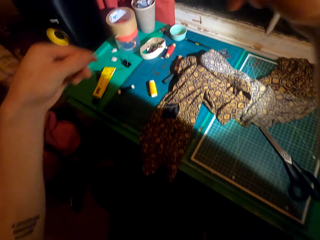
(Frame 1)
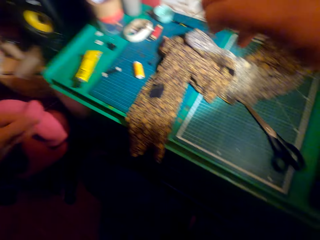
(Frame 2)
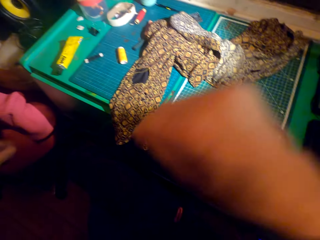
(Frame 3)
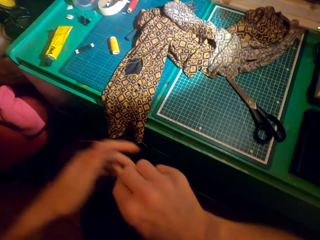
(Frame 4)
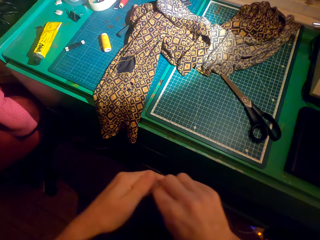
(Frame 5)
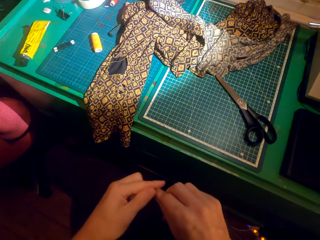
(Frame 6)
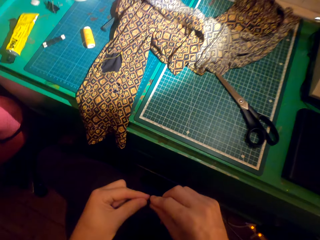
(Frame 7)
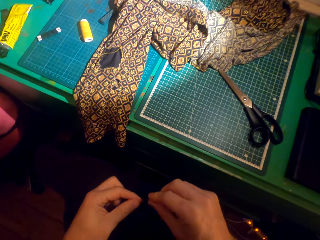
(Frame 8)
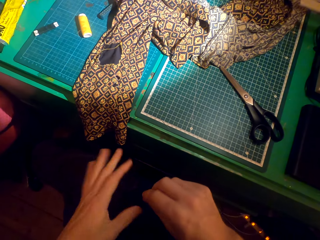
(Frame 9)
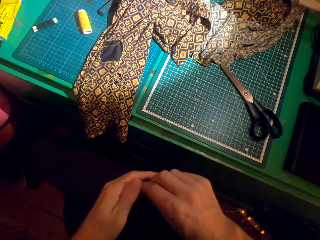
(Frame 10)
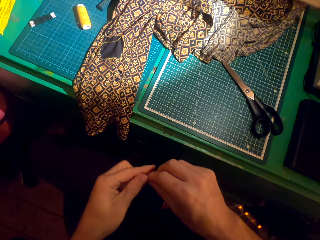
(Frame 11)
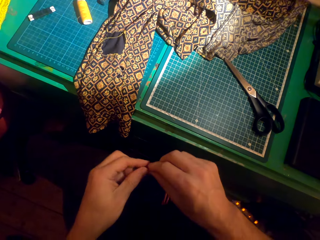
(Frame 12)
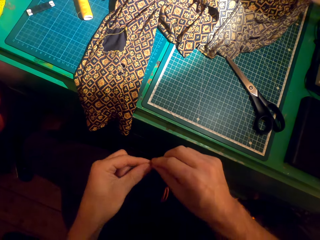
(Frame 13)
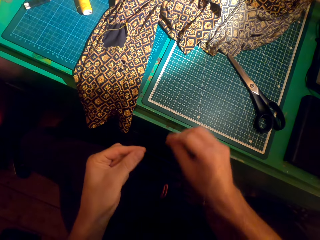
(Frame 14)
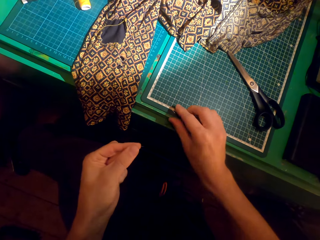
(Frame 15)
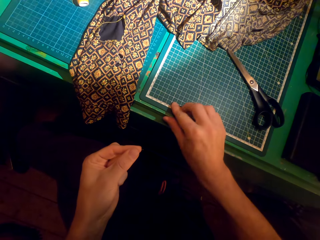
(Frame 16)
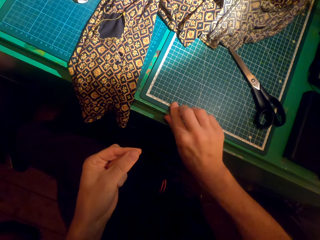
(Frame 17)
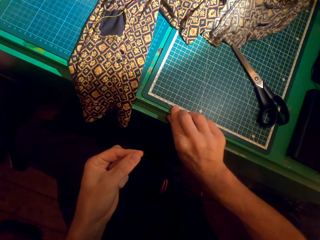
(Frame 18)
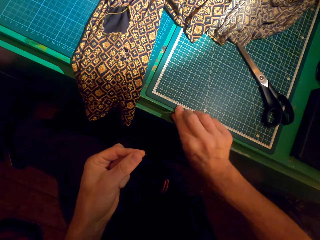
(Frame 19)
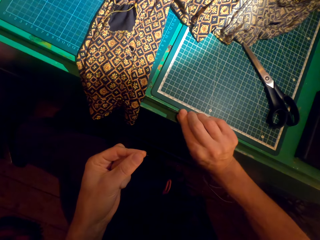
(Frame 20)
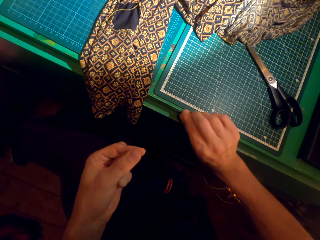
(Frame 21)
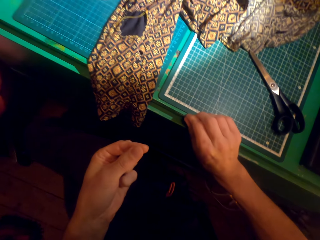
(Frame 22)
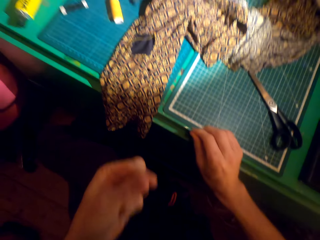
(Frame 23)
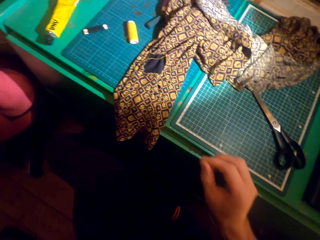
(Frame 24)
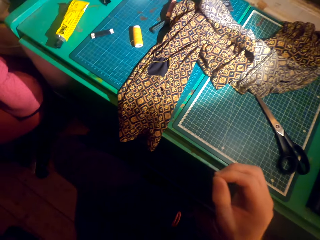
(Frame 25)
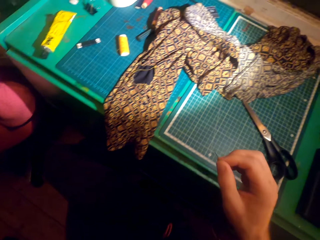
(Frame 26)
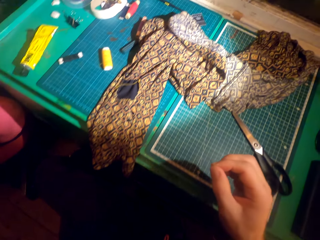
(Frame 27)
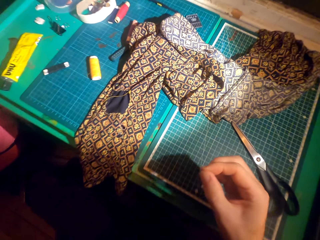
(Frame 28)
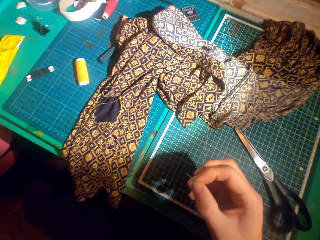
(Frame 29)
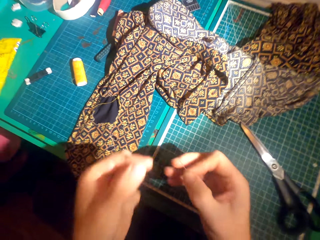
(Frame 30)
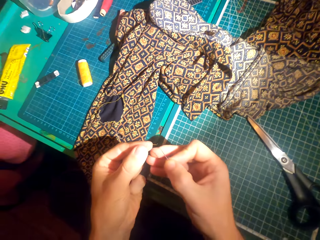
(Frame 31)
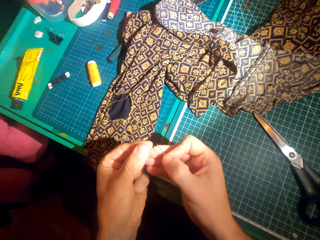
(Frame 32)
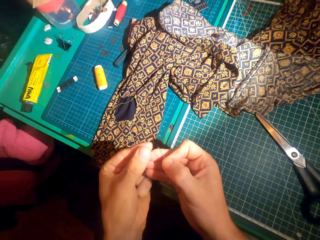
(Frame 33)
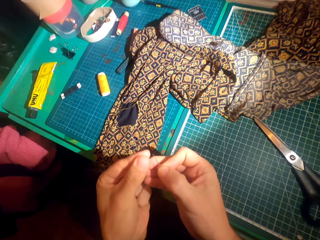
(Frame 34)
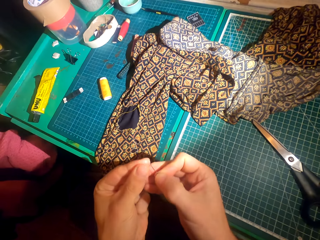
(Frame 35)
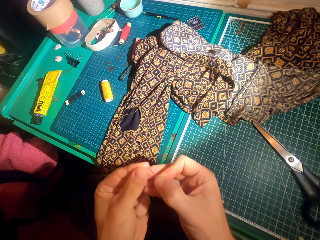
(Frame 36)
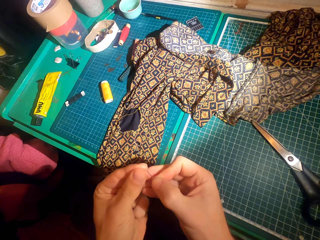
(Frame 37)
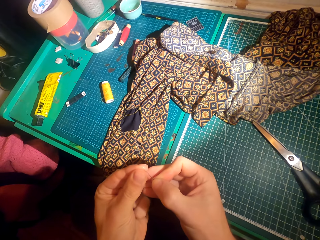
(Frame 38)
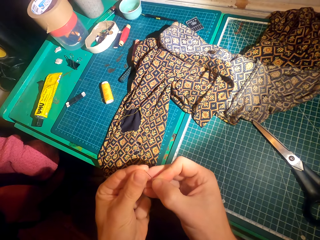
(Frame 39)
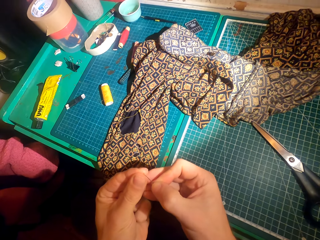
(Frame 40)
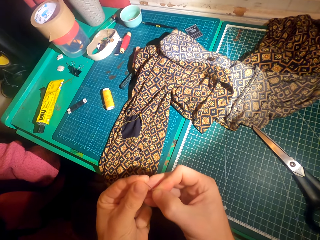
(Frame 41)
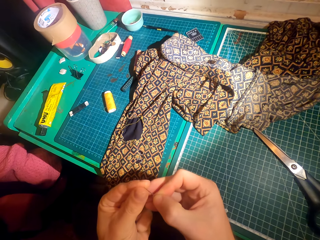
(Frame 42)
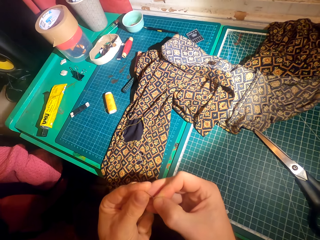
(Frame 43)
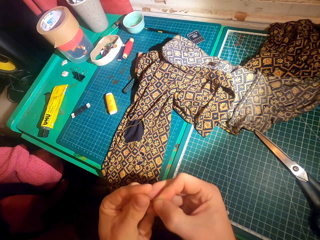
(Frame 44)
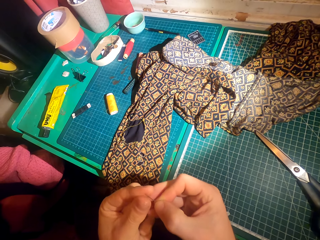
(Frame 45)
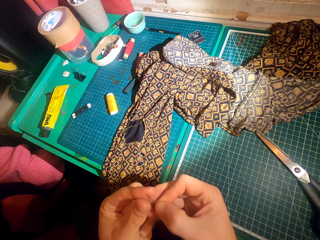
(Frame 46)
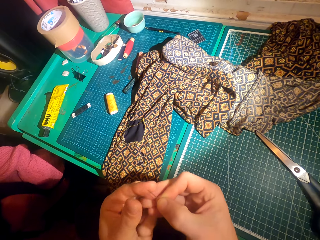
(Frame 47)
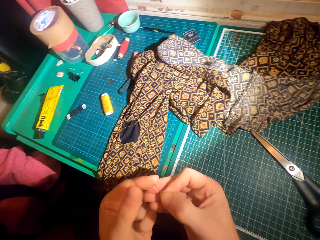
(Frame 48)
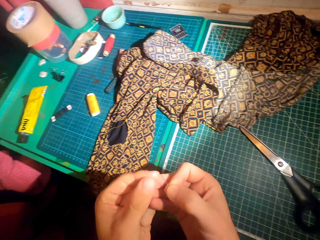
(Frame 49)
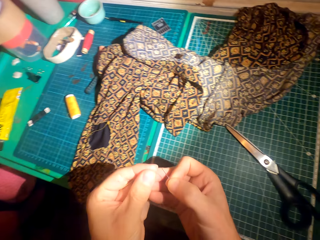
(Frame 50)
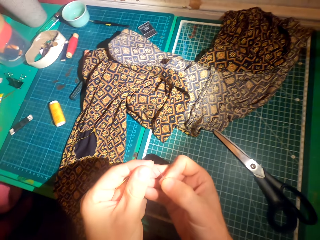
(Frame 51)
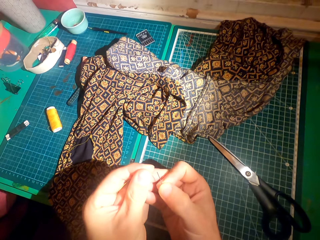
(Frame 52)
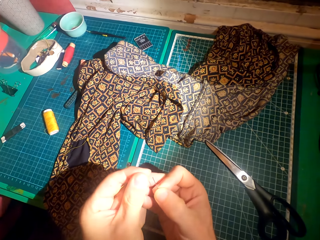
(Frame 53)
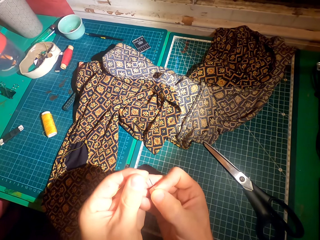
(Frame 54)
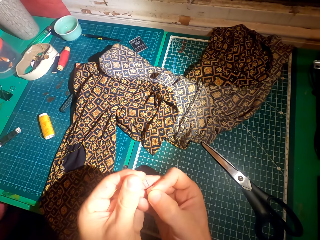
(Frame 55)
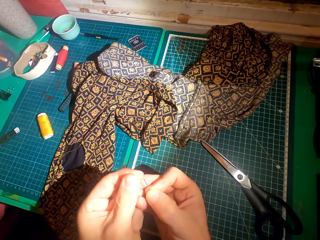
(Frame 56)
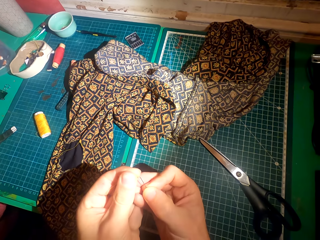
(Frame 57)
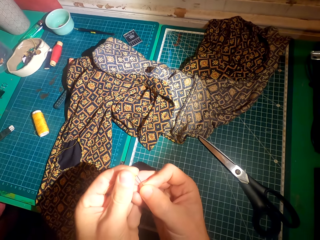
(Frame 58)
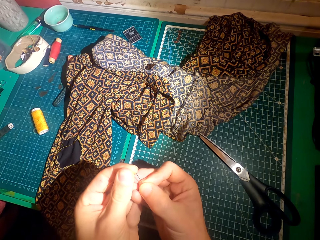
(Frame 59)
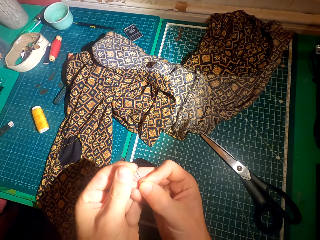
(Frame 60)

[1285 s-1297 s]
The camera wearer picks the needle from the table. They put the thread in the needle.

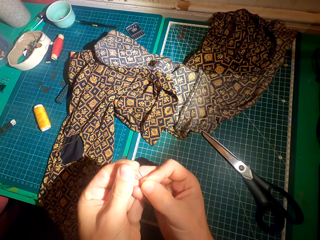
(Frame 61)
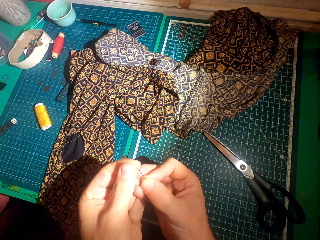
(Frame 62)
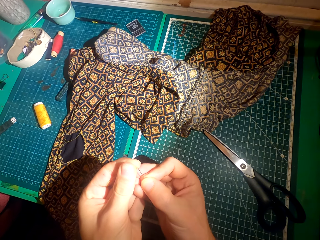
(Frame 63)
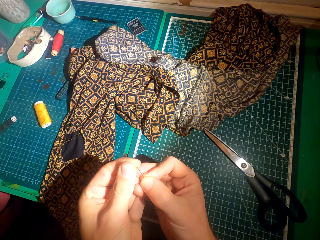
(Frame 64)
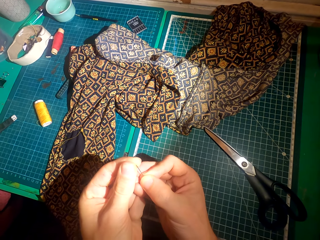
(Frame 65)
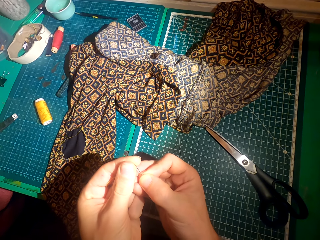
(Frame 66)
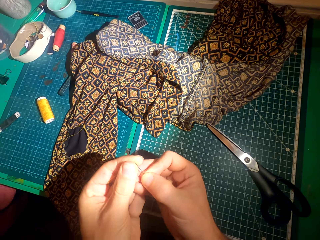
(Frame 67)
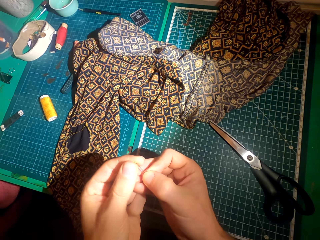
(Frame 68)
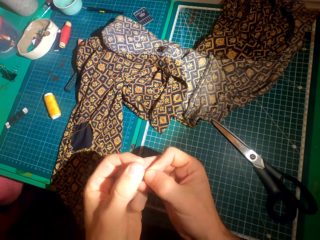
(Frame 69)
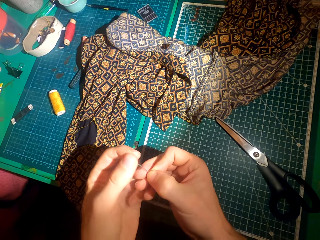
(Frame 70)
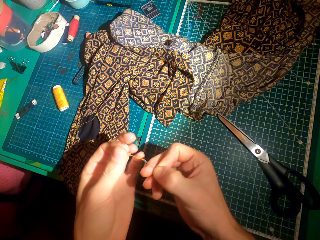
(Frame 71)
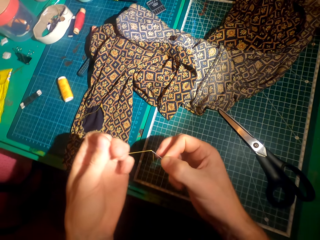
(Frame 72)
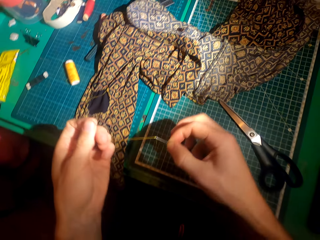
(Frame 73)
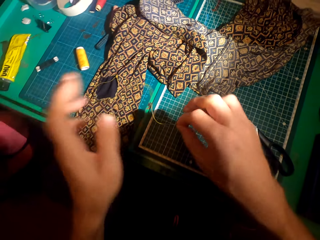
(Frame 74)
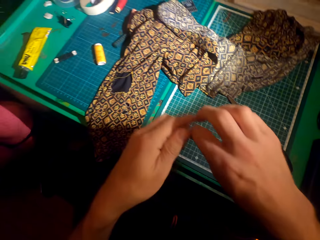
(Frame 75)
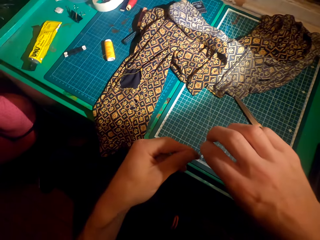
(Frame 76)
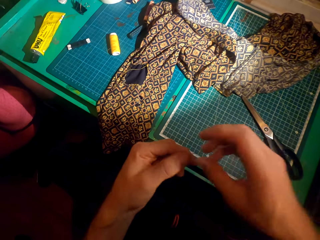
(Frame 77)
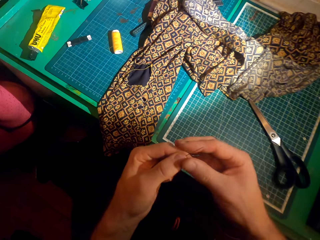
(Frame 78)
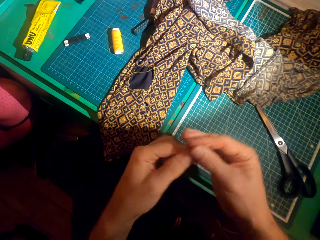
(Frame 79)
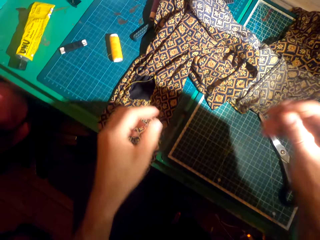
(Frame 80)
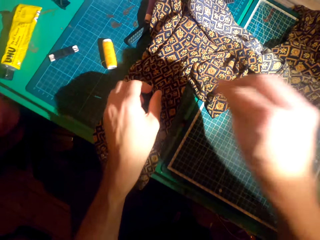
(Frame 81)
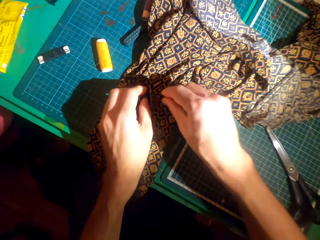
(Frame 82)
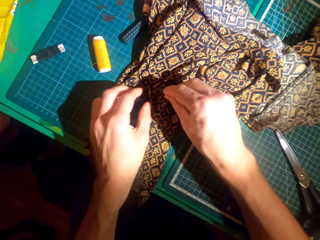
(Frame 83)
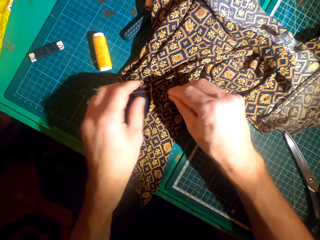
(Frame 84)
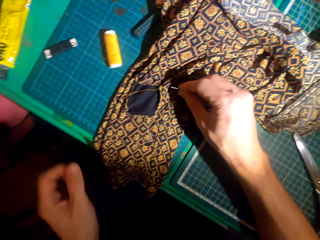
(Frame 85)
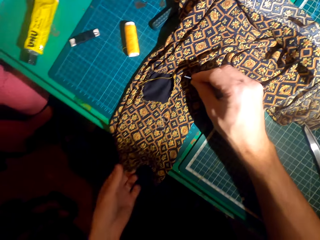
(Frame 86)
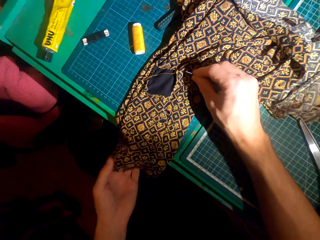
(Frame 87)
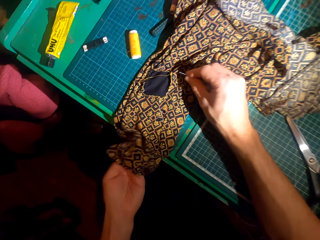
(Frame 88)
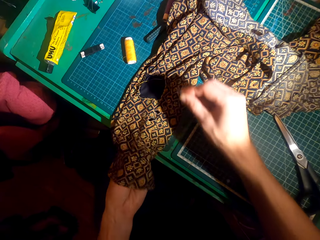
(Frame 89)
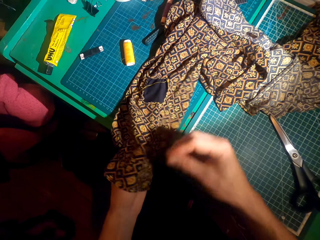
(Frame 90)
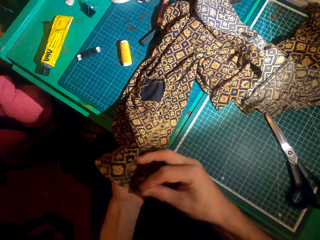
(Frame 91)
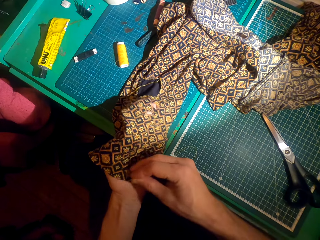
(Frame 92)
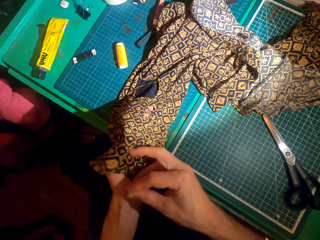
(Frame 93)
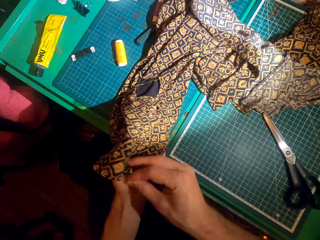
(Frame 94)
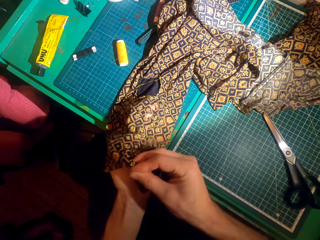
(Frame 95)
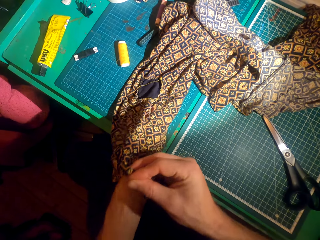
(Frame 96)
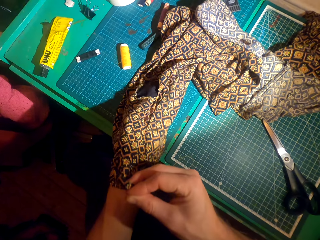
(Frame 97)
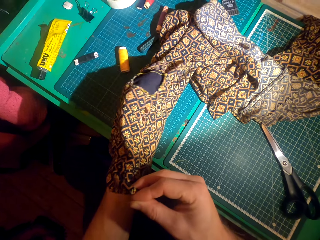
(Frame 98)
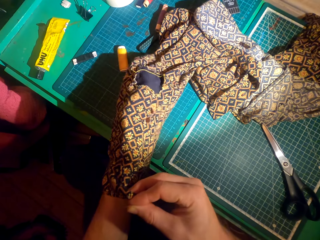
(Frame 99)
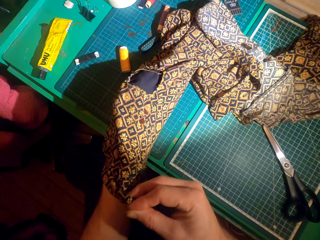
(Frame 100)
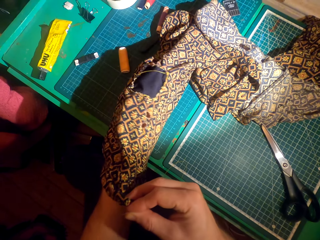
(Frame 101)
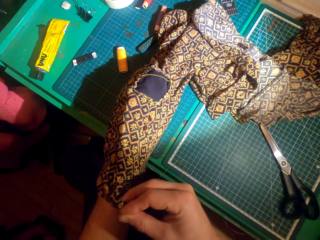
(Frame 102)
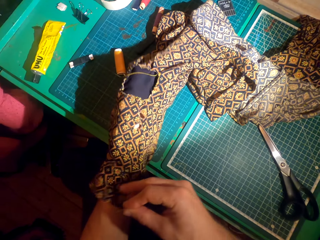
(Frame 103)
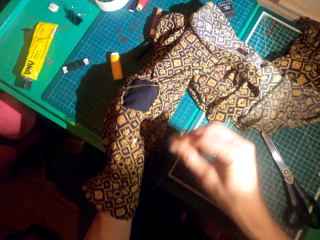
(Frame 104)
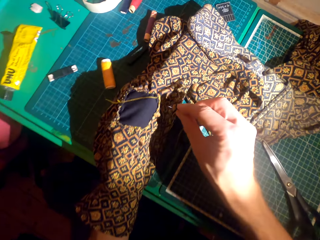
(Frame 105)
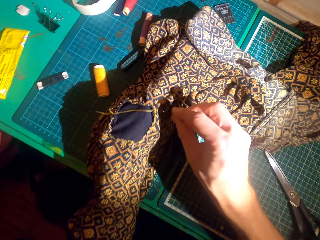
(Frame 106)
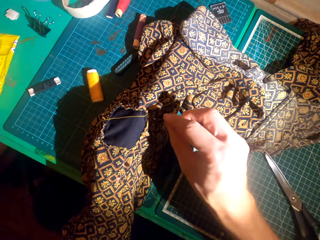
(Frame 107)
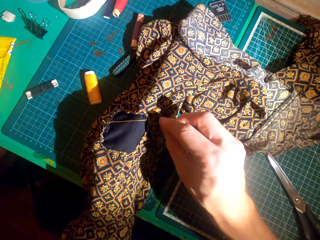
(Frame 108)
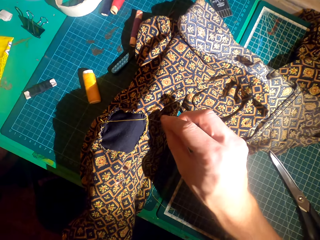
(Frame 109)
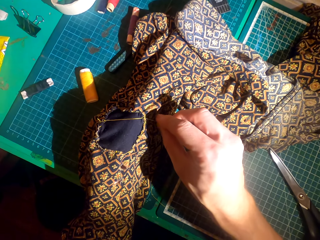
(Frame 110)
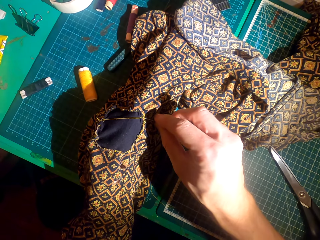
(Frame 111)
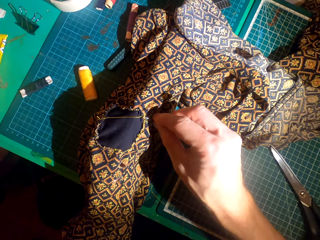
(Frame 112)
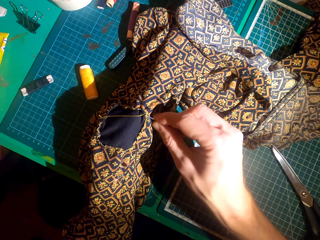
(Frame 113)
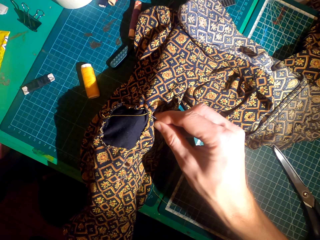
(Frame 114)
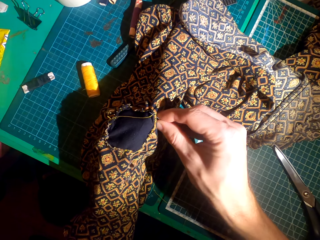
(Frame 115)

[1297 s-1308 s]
The camera wearer adjusts the cloth. They slide the hand inside the cloth. They knit the cloth with the needle.
